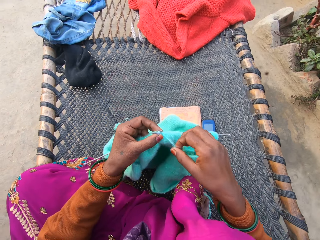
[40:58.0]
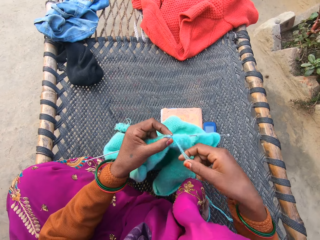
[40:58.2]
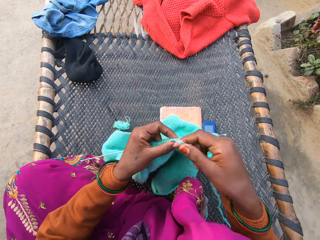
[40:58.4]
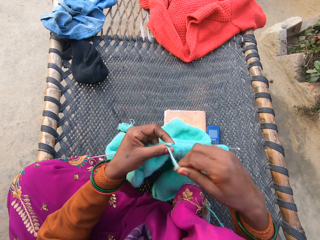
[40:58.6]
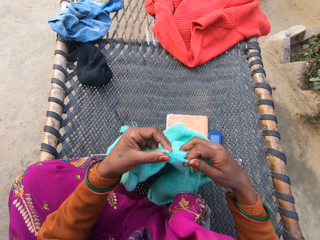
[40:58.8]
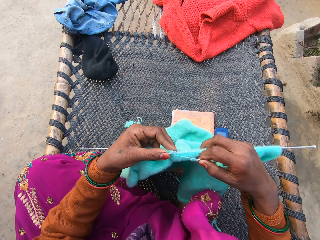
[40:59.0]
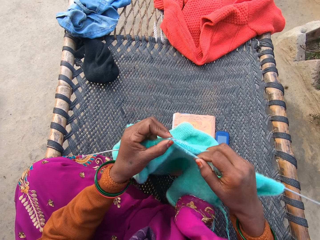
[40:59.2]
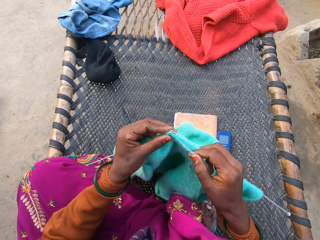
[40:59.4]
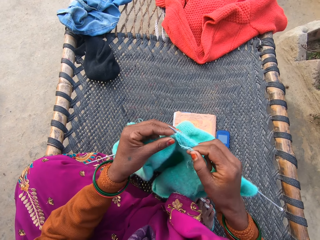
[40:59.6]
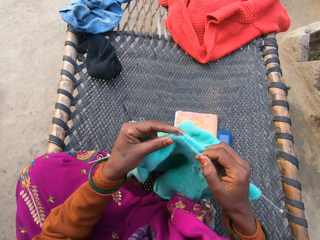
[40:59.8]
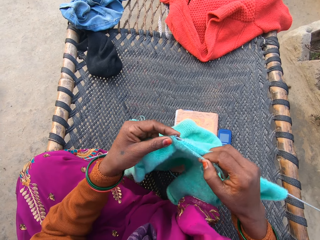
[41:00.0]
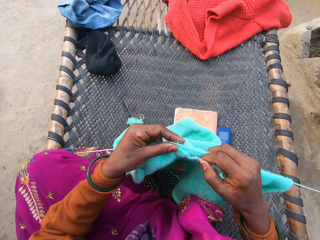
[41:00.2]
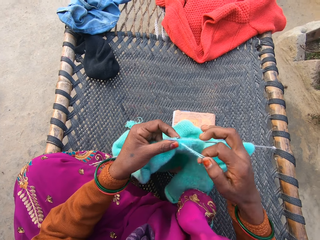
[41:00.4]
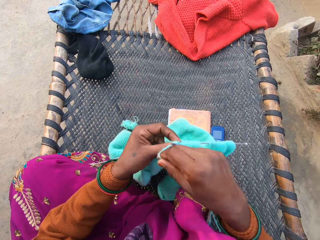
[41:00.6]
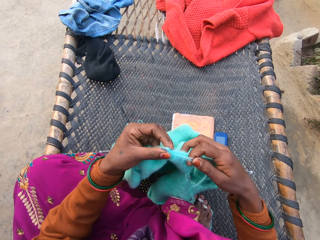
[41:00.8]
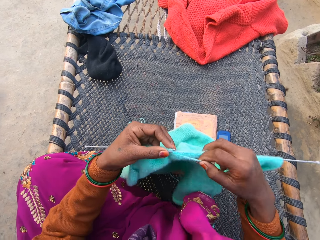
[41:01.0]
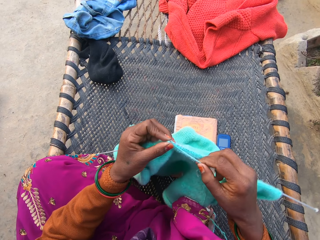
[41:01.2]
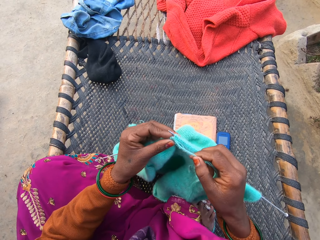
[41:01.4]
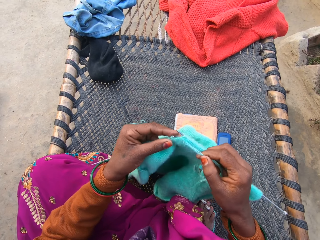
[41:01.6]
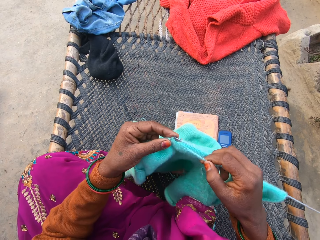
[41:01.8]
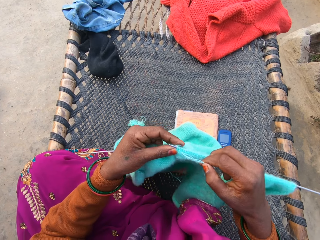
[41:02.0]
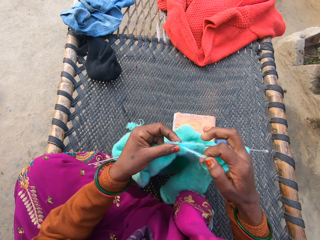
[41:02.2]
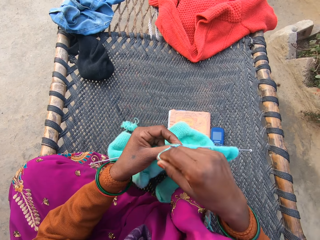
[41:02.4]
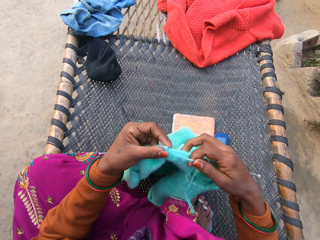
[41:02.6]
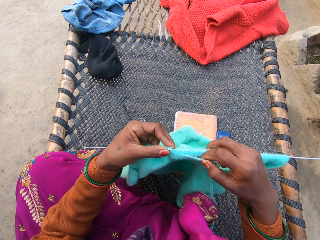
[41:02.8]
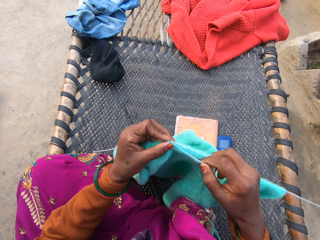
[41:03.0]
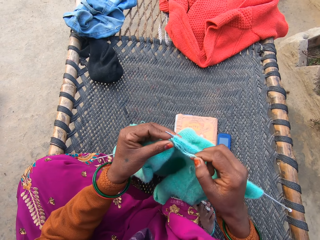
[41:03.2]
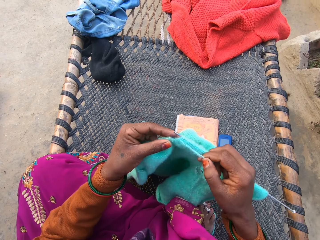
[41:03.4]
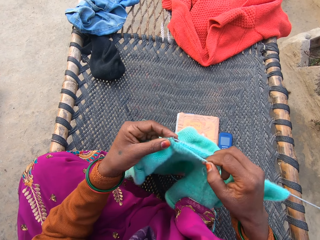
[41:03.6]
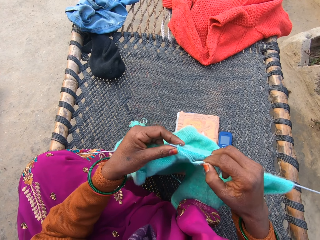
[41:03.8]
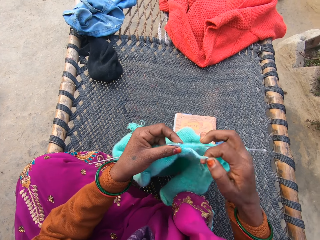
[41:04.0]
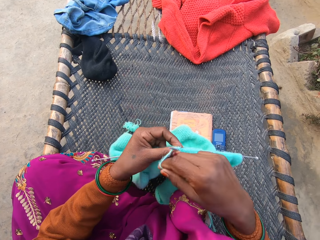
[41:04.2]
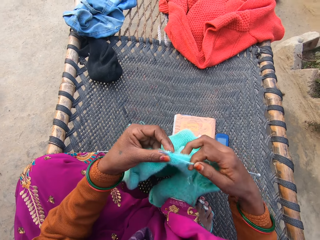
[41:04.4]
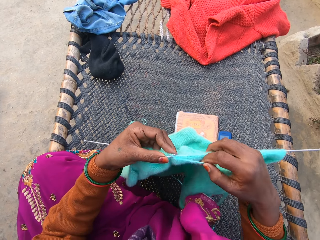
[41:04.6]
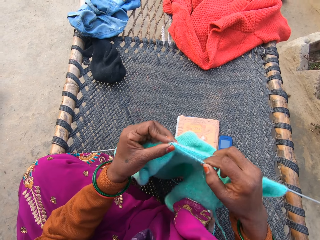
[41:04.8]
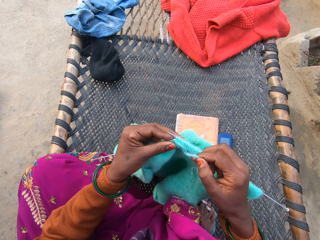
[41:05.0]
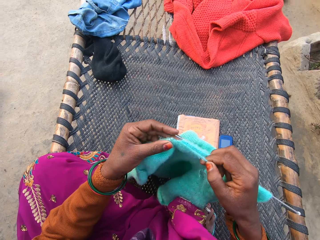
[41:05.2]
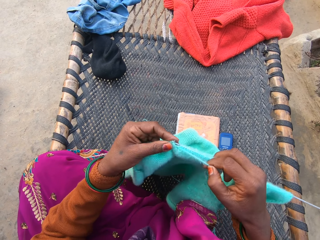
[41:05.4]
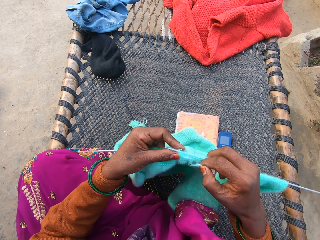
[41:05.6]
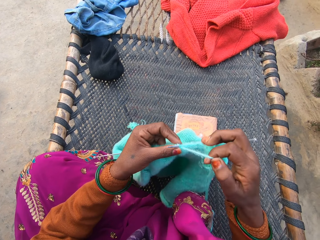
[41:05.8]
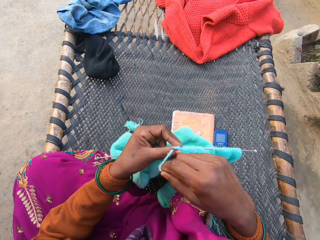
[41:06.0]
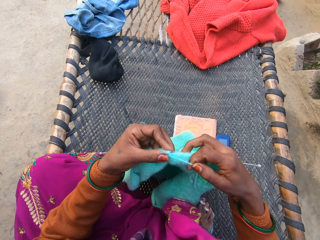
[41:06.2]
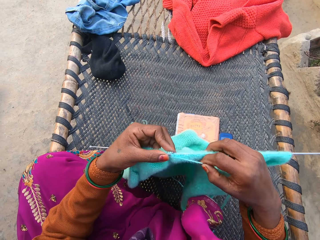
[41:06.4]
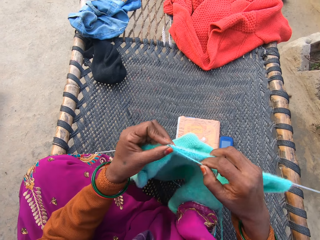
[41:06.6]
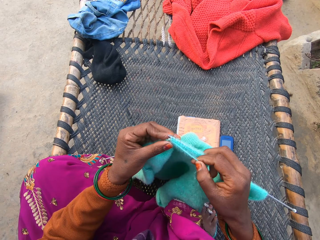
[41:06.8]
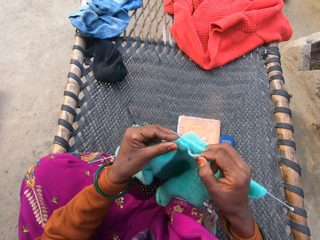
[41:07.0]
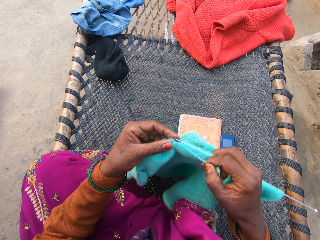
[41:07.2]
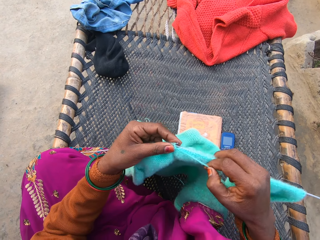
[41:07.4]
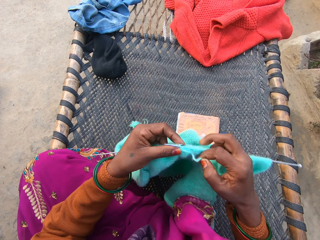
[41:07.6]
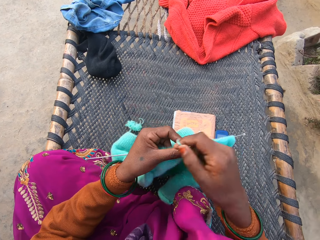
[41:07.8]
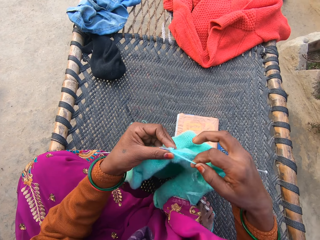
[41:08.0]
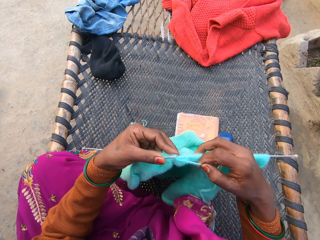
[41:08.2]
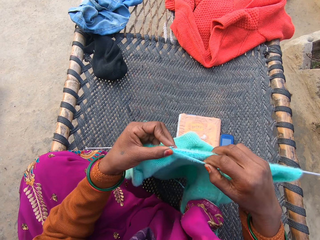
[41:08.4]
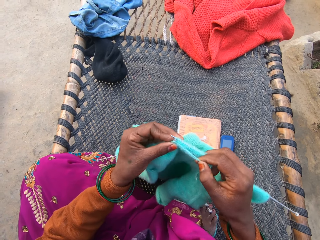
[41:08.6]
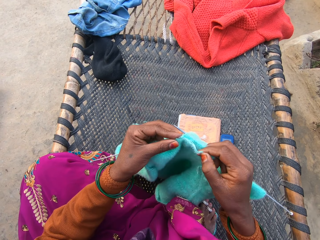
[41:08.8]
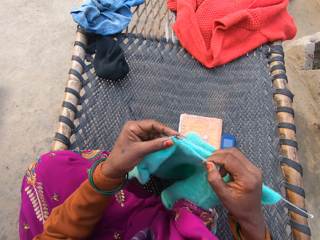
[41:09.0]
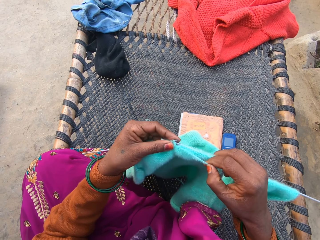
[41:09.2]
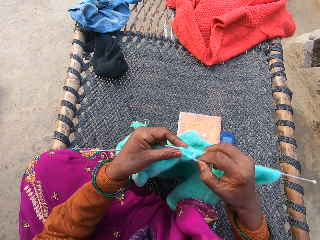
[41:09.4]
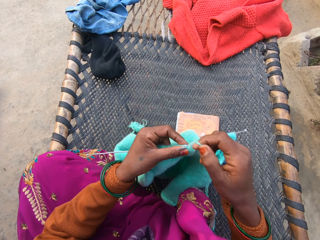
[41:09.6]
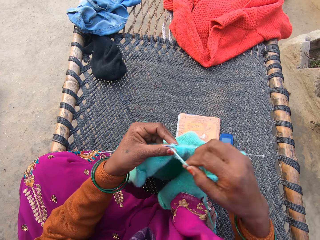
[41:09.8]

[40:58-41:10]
The camera wearer holds the thread. They roll the thread around the crochet. They sew the sweater. They roll the thread around the crochet. They sew the sweater. They roll the thread around the crochet. They sew the sweater. They roll the thread around the crochet. They sew the sweater. They roll the thread around the crochet. They sew the sweater. They roll the thread around the crochet. They sew the sweater.

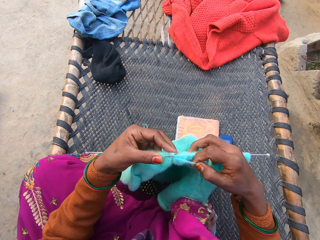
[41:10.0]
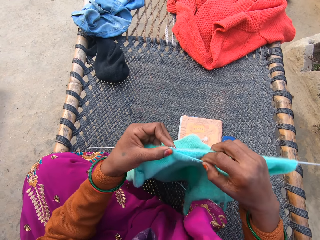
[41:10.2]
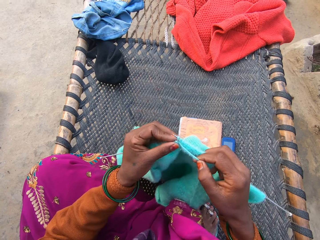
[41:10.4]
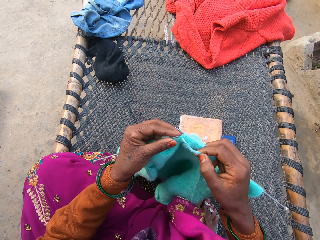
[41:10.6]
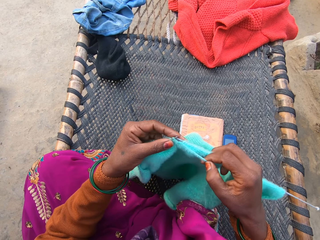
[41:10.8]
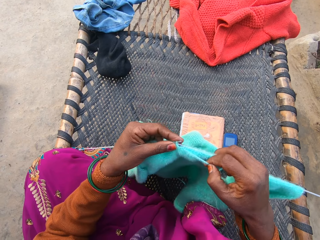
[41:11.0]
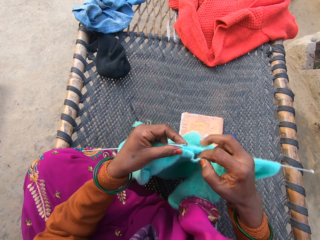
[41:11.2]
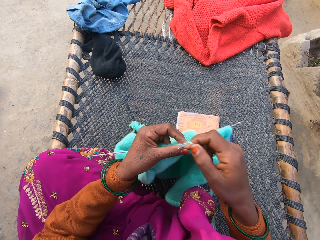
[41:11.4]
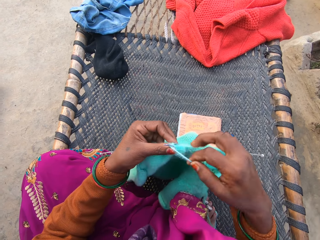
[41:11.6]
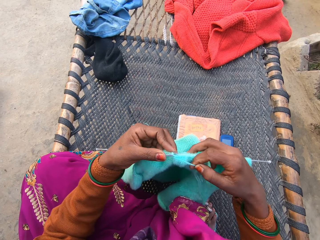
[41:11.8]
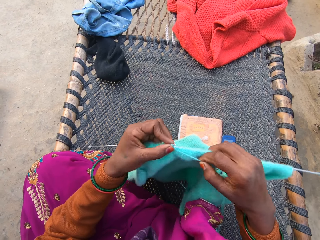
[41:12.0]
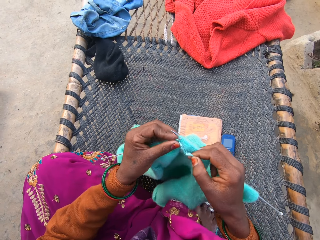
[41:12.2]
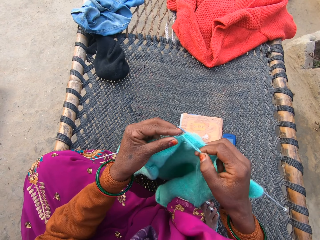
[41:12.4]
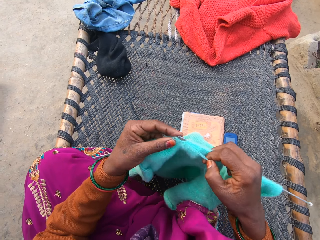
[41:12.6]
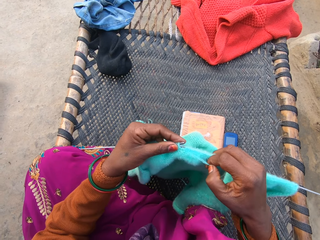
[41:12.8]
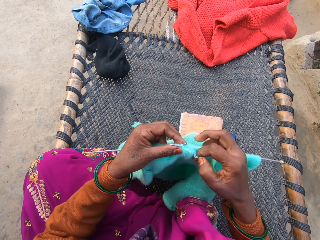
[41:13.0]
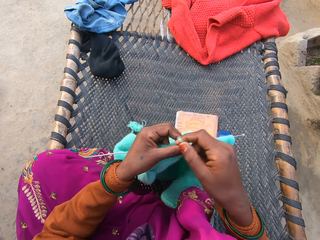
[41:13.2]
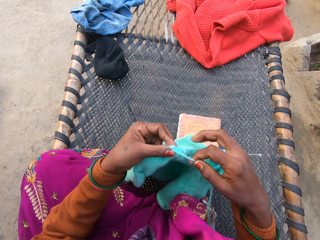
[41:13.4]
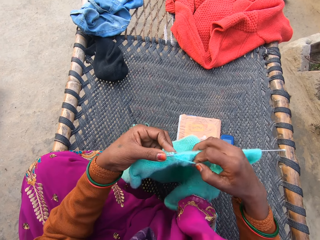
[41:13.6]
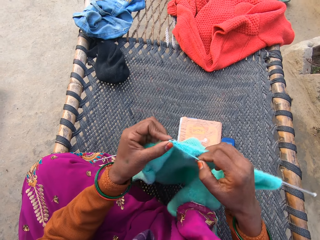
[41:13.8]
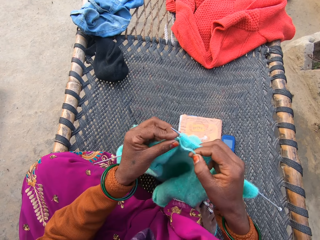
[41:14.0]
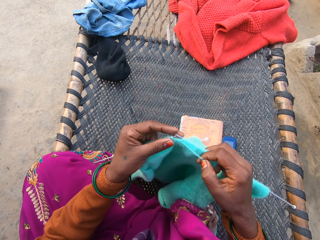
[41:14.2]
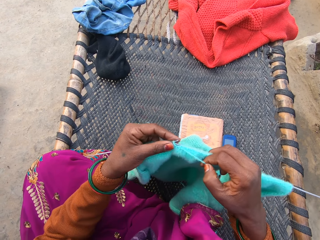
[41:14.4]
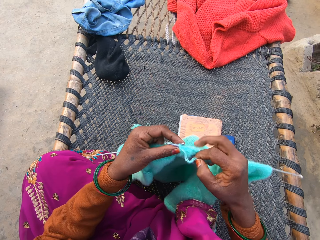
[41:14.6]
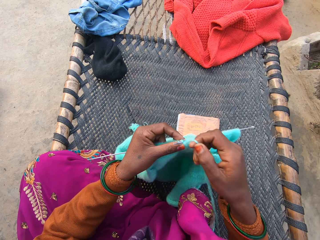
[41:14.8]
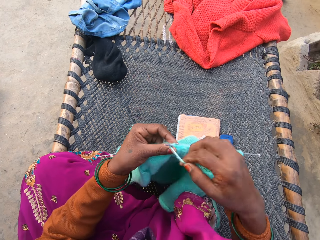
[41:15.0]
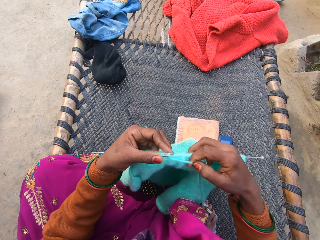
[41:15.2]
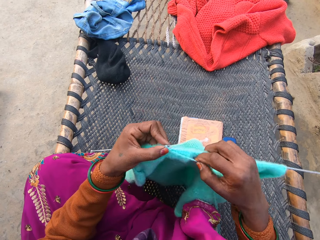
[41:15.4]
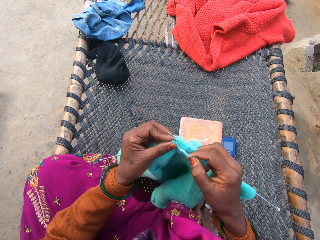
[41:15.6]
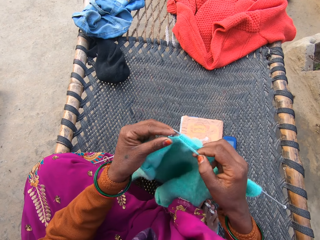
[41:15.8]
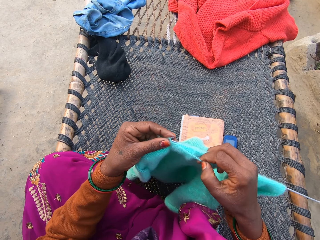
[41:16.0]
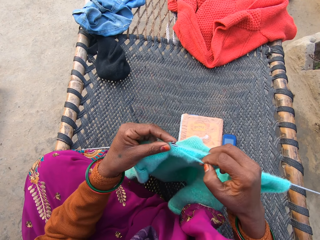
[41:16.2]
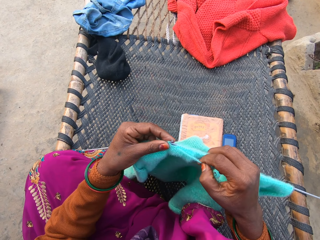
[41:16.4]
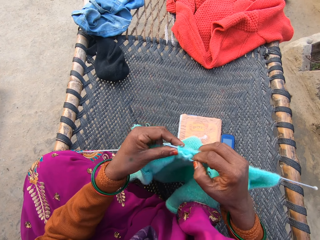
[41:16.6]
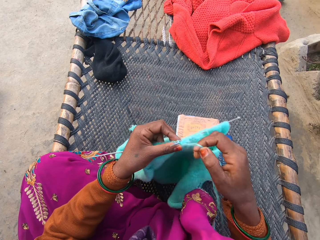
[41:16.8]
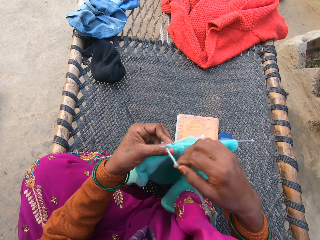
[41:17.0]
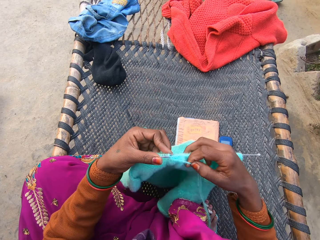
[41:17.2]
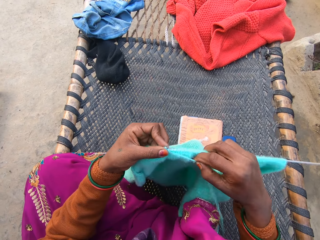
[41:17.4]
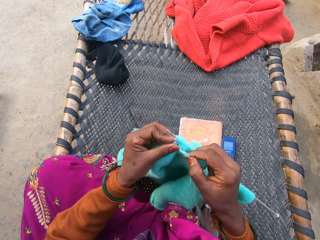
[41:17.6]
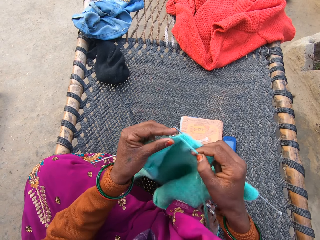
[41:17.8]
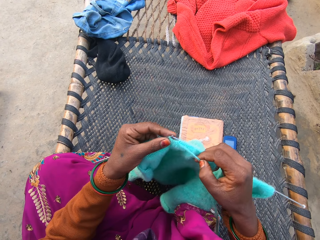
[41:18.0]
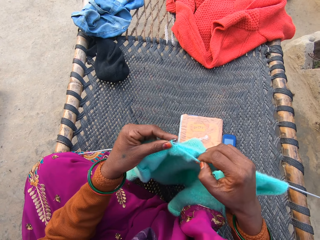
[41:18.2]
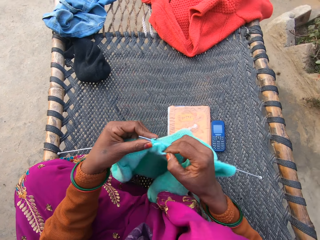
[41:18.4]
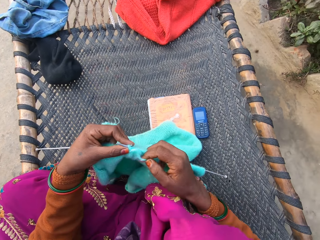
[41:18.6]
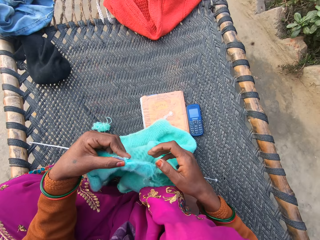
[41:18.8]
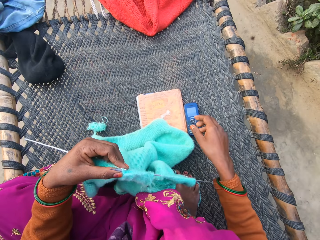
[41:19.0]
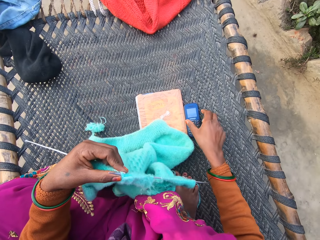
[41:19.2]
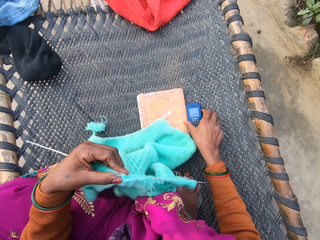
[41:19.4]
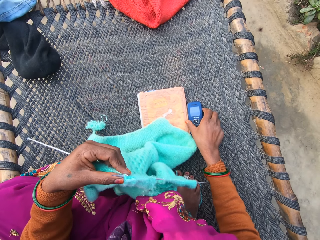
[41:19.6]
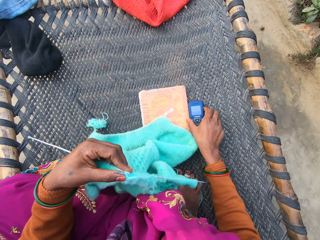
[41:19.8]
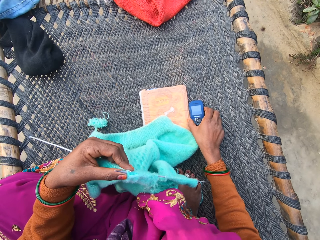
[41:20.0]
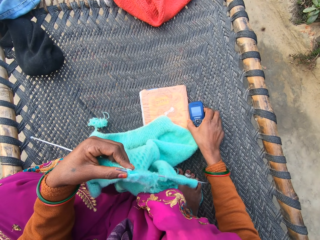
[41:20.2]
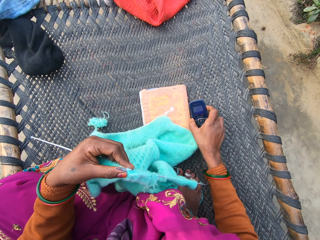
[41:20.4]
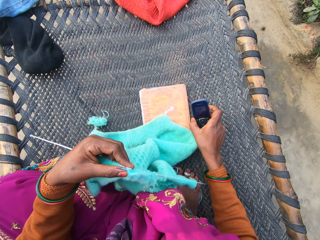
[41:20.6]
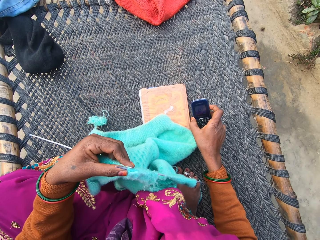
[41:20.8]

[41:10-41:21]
The camera wearer rolls the thread around the crochet. She sews the sweater. She rolls the thread around the crochet. She sews the sweater. She rolls the thread around the crochet. She sews the sweater. She rolls the thread around the crochet. She sews the sweater. She rolls the thread around the crochet. She sews the sweater. She looks at the phone. She picks up the ringing phone on a cane chair with her right hand.
